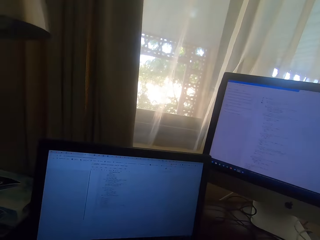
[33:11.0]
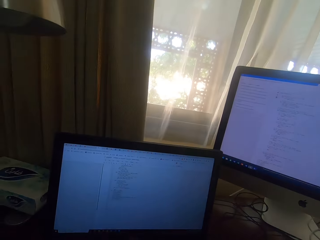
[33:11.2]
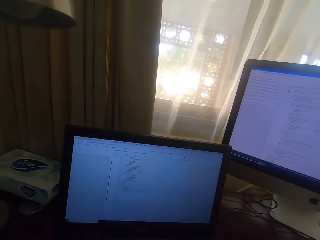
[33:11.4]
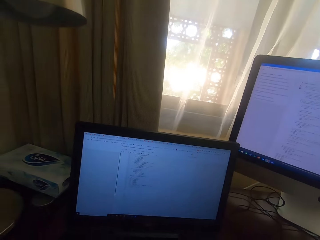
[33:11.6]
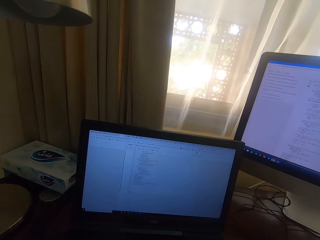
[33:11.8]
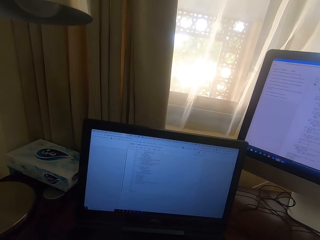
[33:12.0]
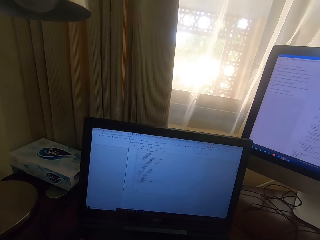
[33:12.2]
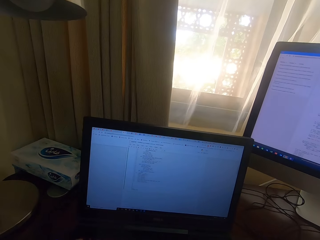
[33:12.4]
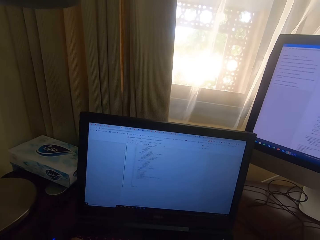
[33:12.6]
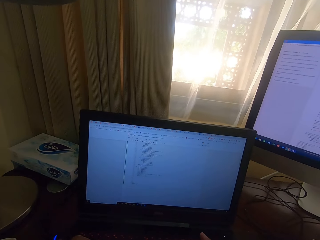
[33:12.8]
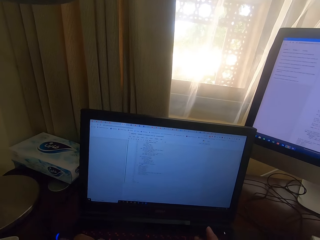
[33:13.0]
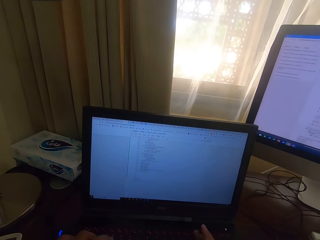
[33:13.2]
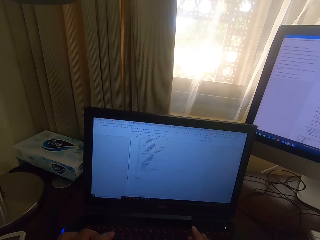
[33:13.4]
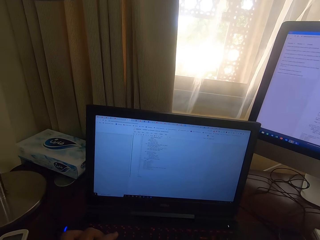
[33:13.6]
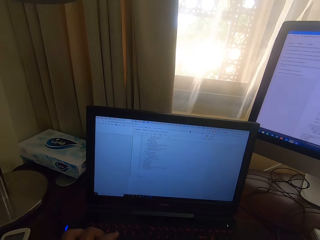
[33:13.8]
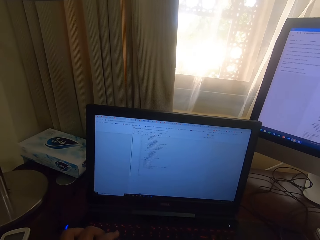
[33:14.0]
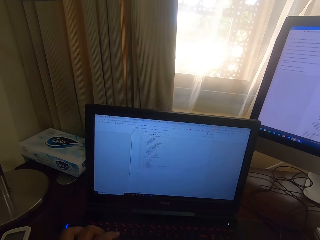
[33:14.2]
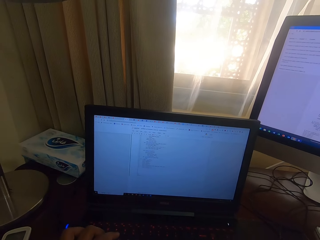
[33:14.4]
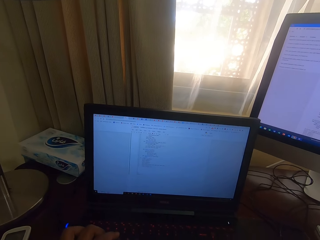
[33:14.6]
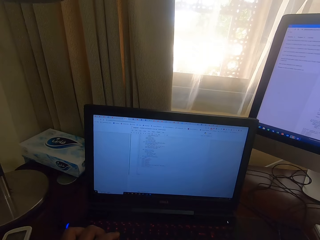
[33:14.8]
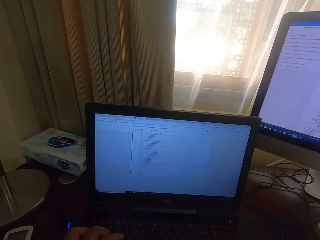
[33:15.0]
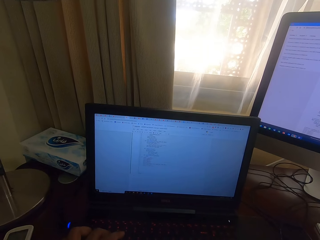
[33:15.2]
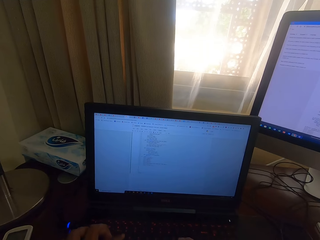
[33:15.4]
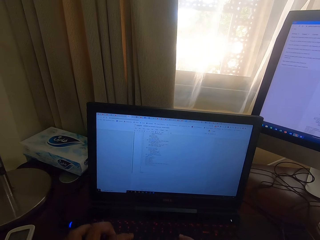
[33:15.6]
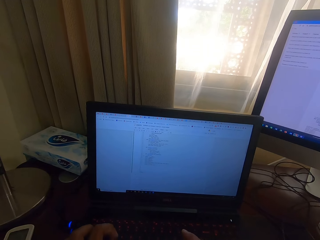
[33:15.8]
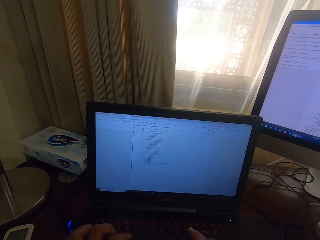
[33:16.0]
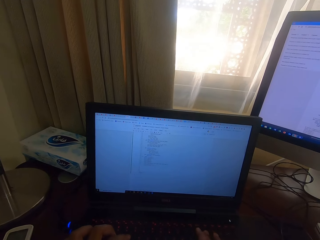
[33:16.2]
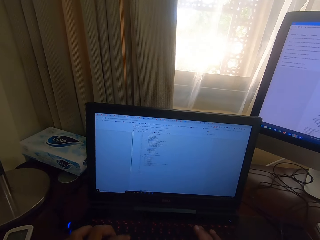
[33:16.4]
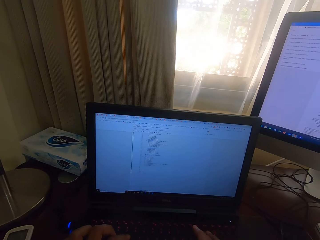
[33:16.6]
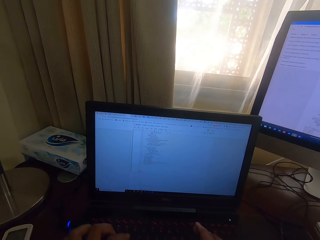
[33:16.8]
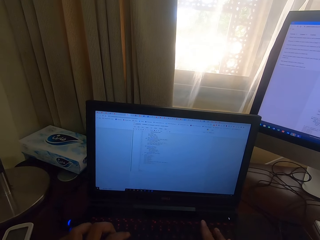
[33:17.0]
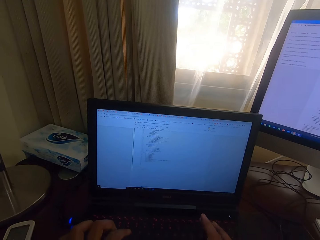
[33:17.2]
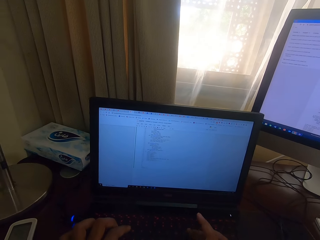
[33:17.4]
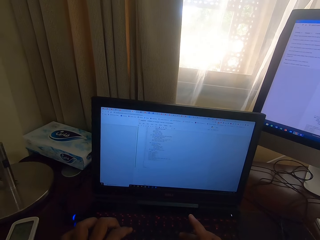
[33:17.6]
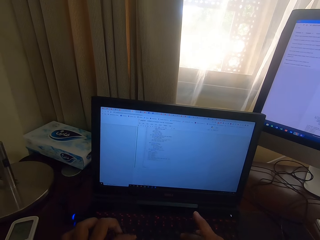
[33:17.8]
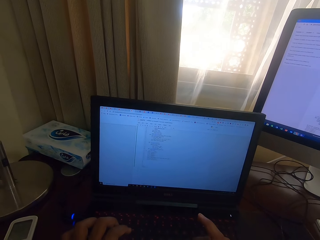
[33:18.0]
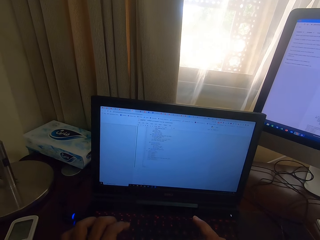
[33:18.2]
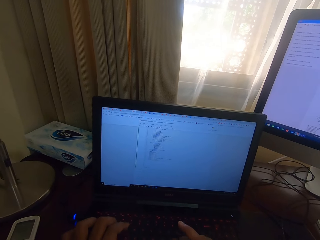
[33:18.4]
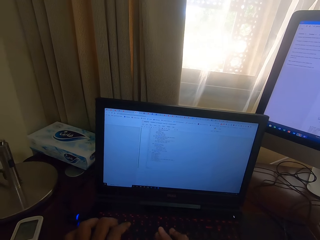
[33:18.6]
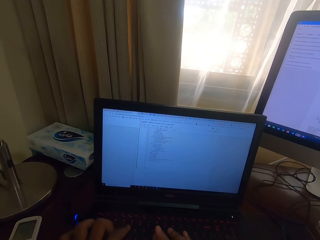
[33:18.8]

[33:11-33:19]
The camera wearer reads from the laptop screen. They operate the computer keyboard.

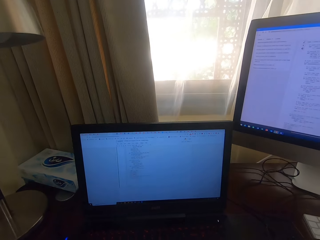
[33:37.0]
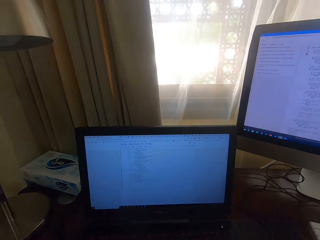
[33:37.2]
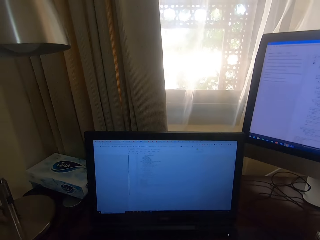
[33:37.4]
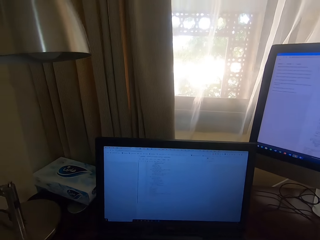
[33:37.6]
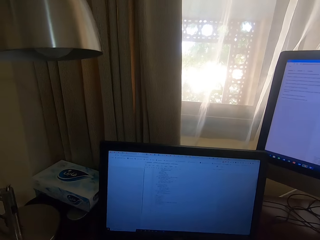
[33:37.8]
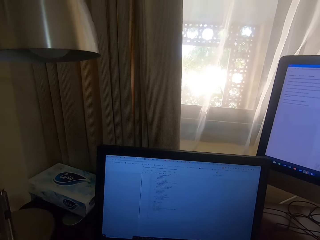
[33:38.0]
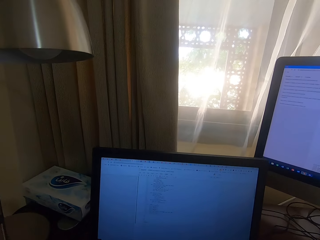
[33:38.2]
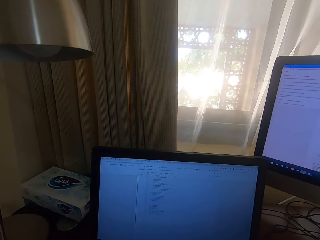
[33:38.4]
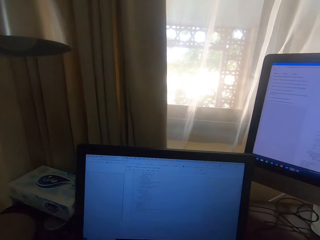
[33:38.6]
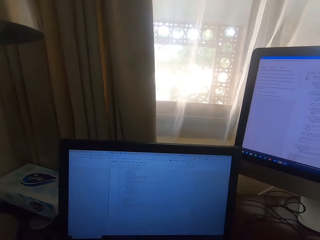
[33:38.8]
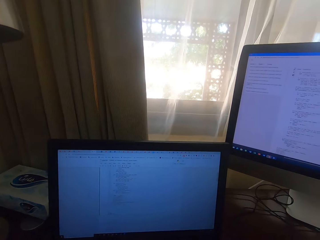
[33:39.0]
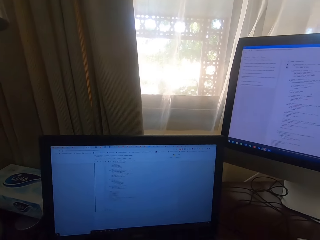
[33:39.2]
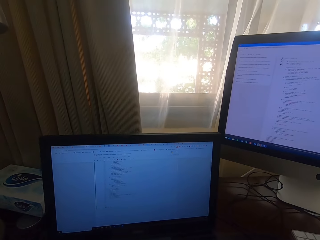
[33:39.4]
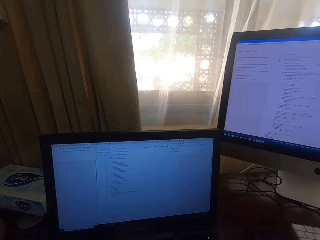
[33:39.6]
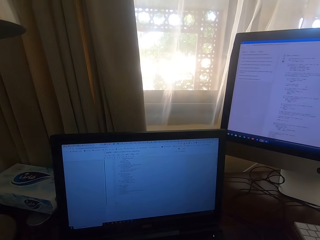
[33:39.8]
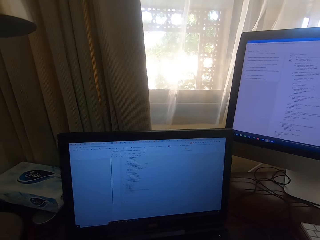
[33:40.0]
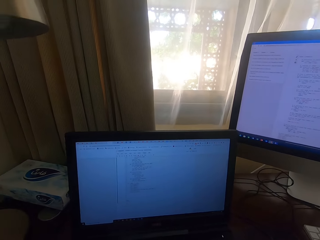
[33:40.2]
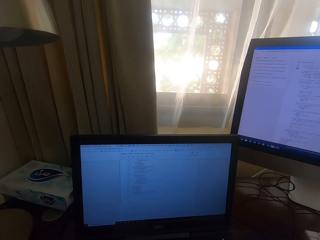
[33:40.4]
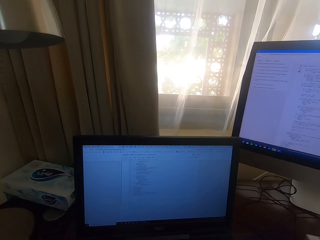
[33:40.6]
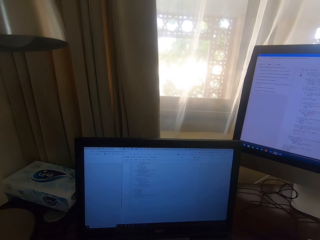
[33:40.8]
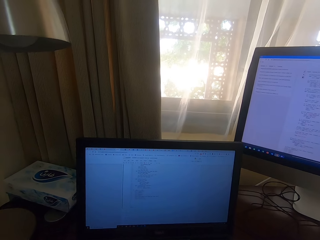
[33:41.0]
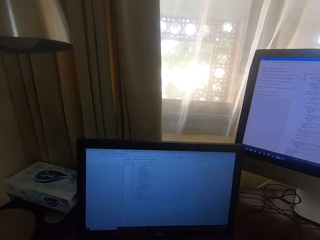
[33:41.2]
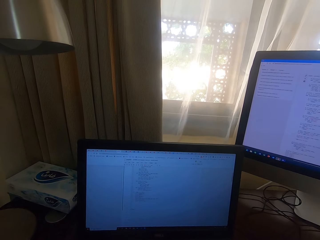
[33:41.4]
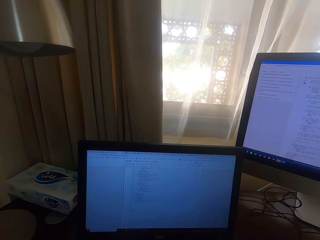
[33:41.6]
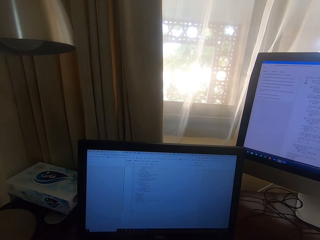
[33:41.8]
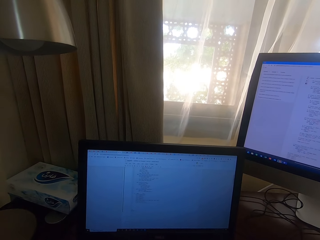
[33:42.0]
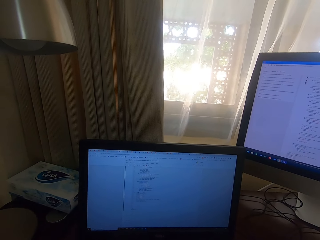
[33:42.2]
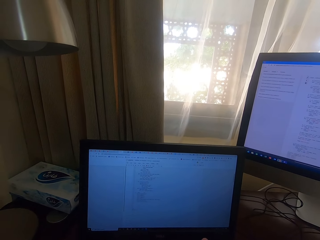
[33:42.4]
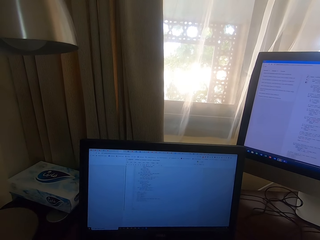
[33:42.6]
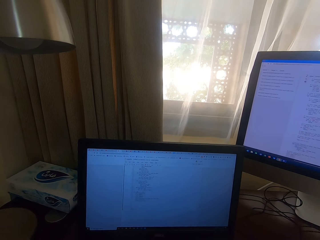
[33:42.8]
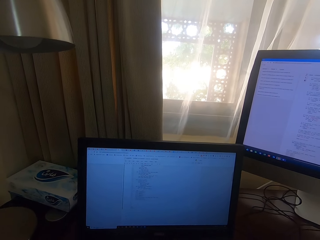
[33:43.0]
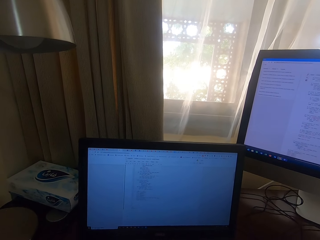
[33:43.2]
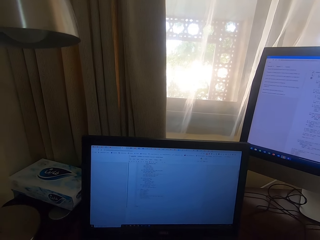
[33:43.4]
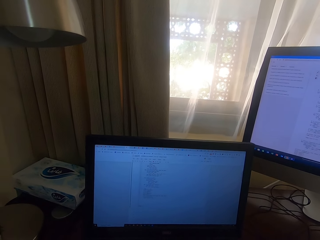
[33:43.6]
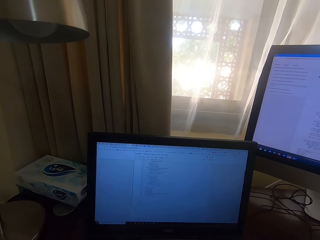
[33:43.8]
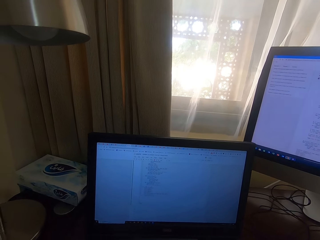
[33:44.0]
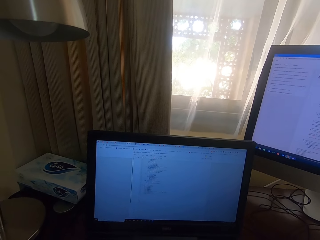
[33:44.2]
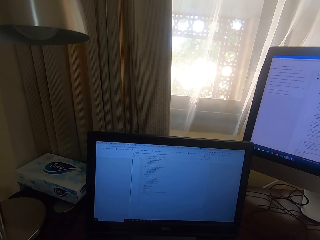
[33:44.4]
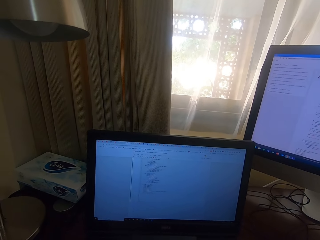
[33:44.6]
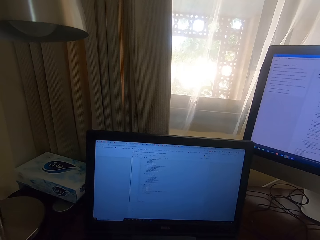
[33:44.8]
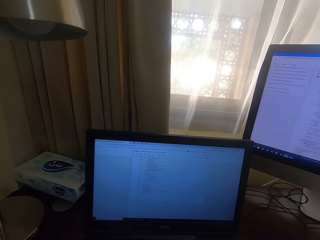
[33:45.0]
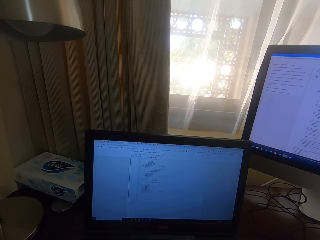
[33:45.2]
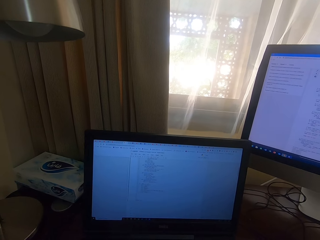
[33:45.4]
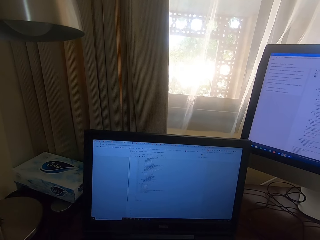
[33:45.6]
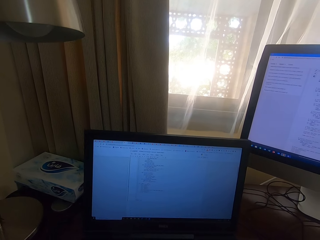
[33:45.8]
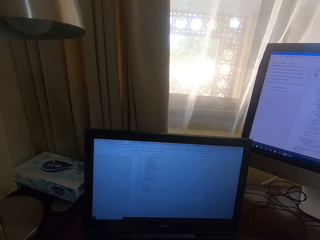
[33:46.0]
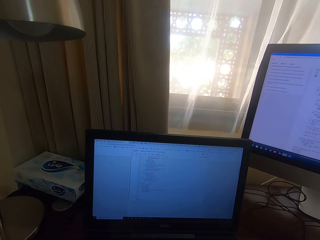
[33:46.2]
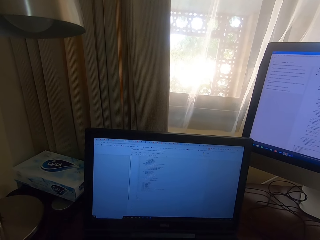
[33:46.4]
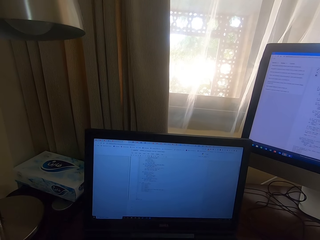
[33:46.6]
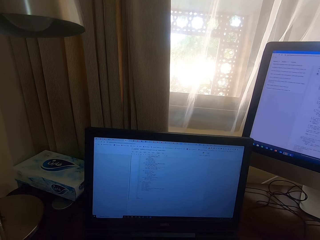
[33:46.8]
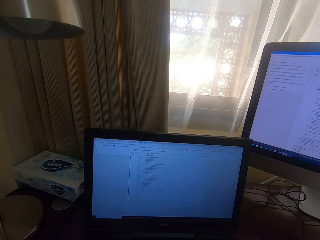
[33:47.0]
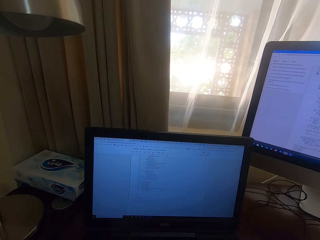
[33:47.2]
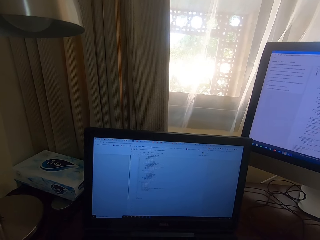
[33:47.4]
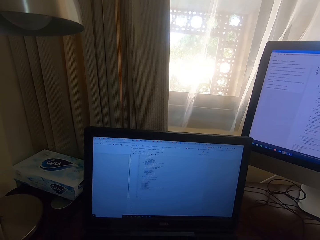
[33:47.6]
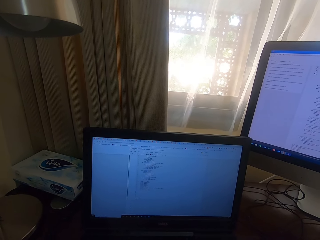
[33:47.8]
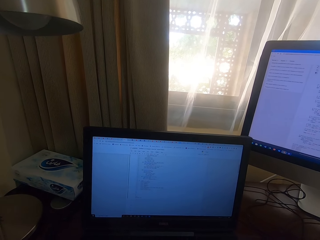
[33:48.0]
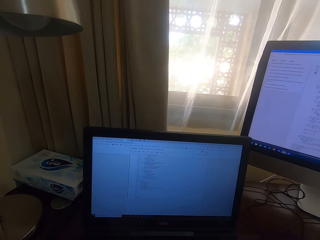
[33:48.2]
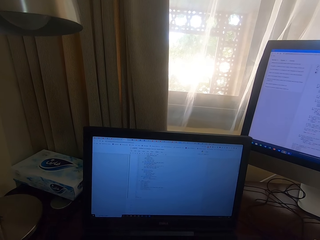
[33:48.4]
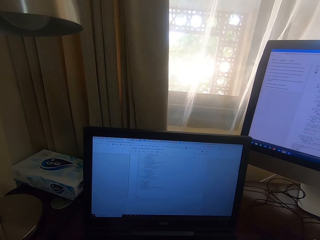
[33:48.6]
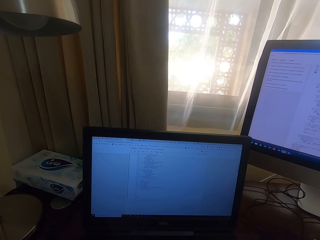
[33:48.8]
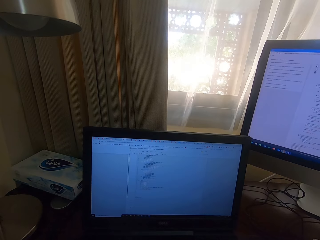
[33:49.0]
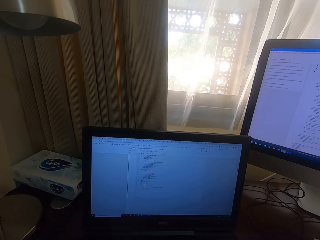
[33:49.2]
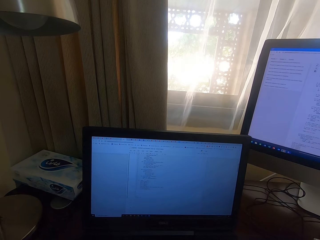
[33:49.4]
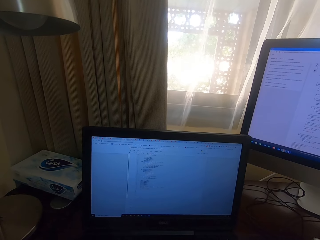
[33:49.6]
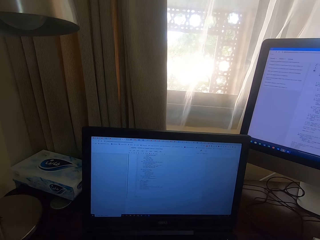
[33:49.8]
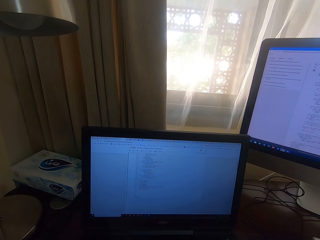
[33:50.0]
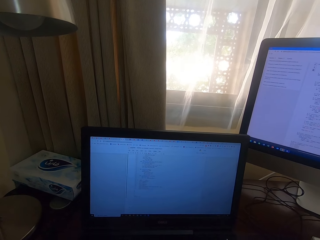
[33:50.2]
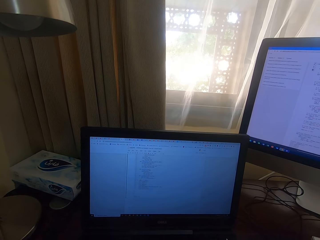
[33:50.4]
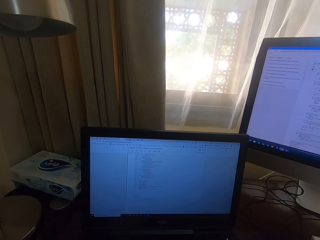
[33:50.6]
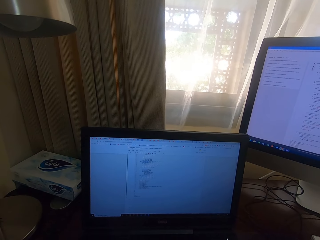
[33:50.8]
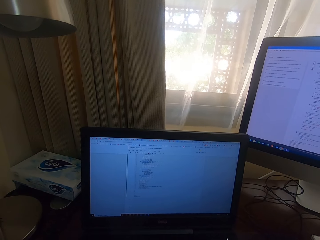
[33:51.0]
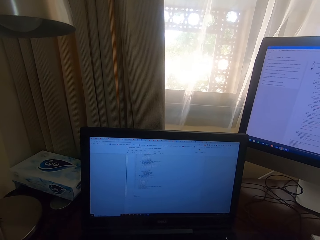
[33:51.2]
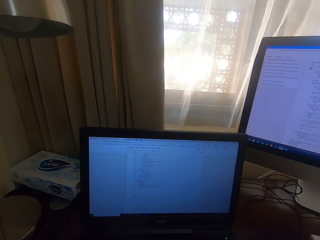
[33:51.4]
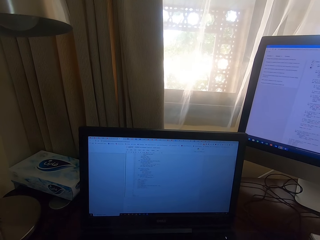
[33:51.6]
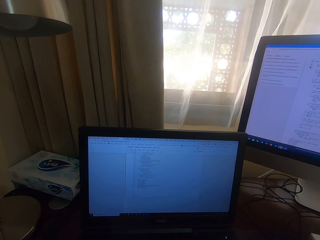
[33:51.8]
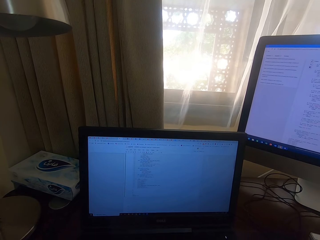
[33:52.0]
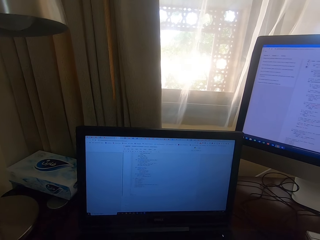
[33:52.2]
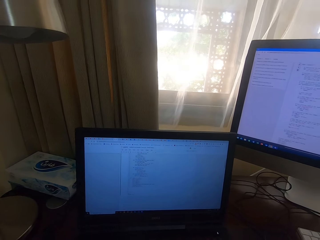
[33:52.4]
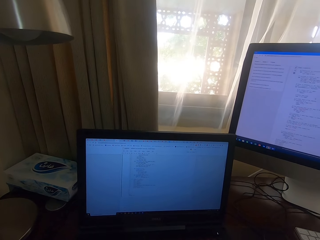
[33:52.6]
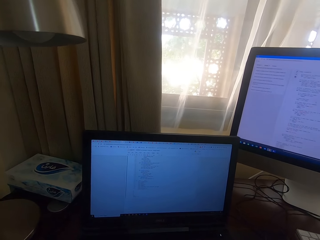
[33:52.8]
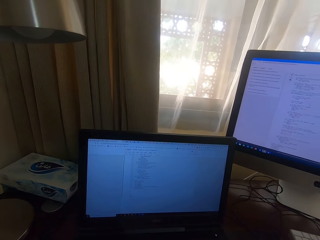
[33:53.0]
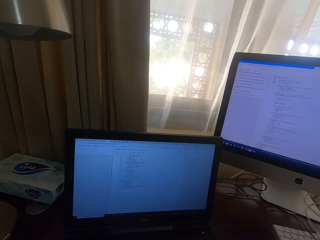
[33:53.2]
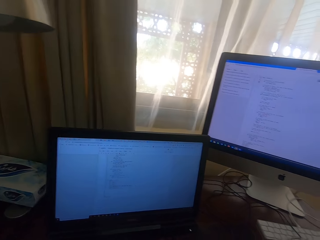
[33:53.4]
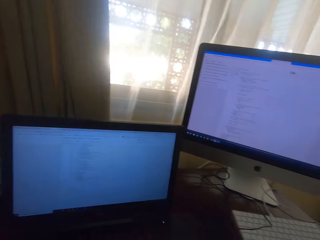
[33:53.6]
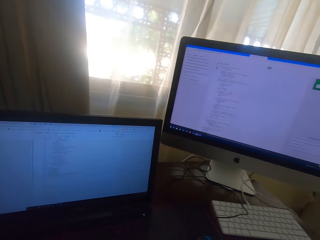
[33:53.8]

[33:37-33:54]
The camera wearer stares at the screen.
